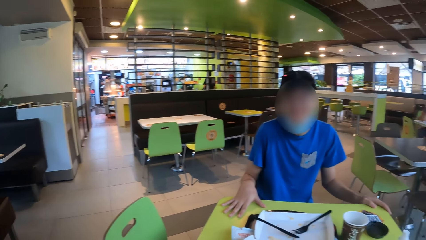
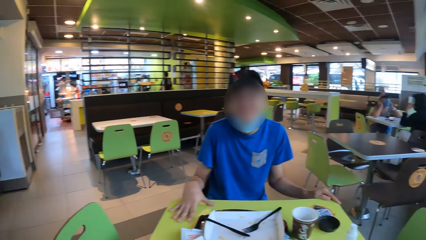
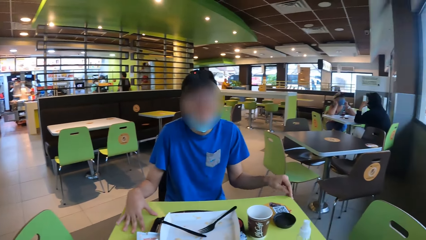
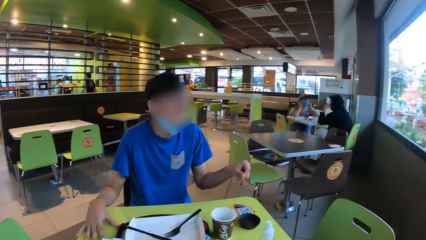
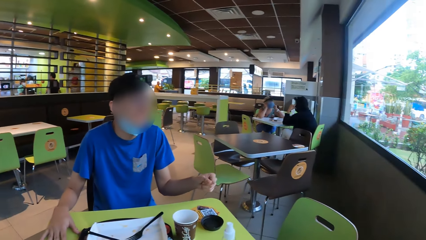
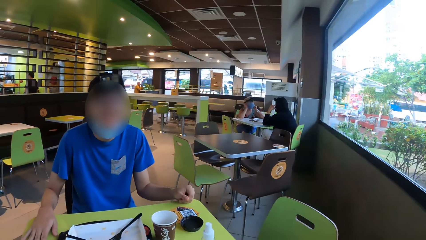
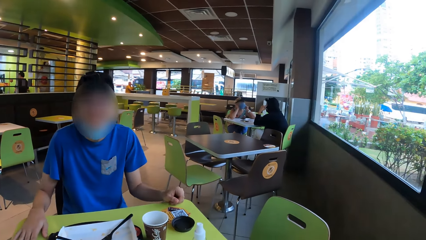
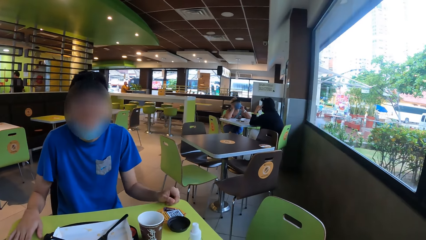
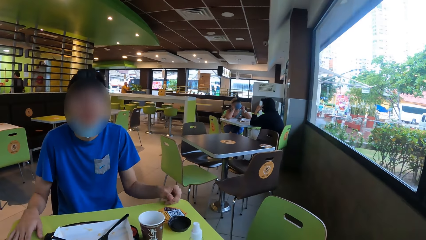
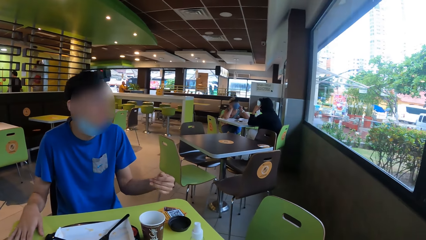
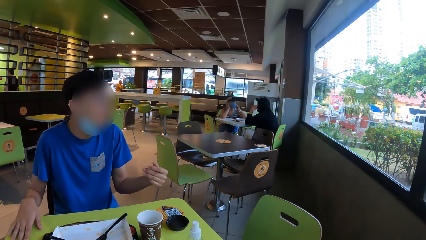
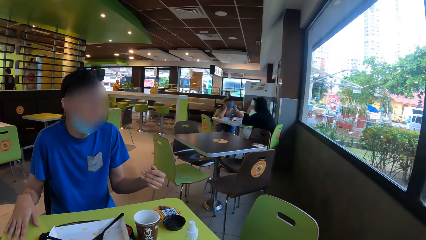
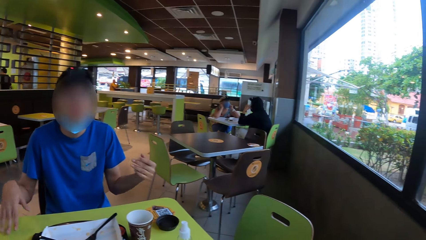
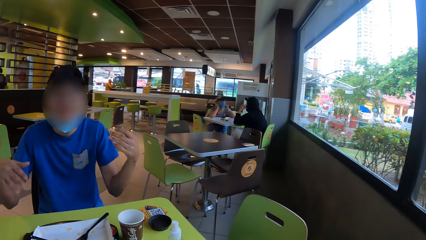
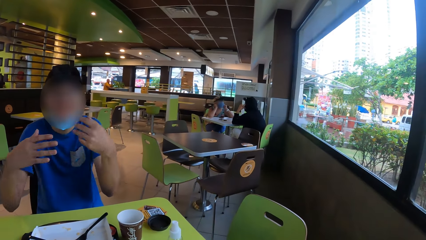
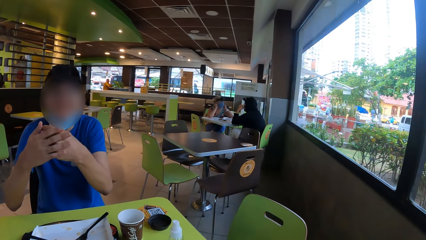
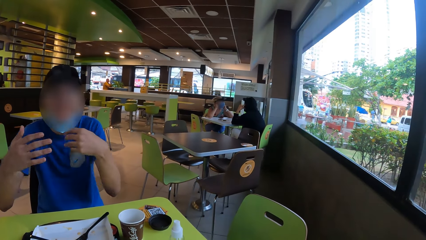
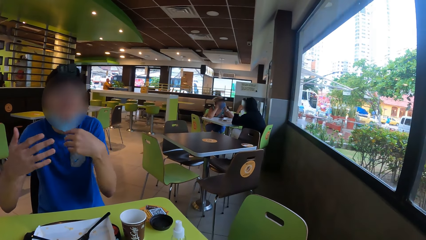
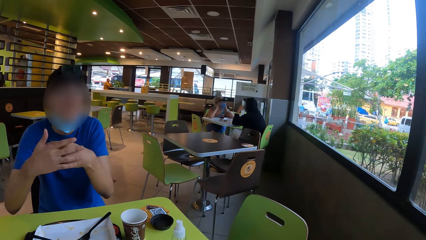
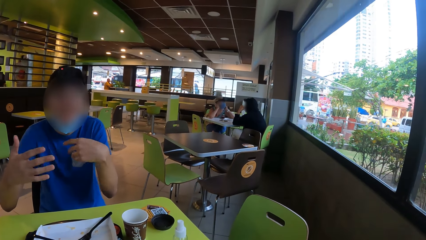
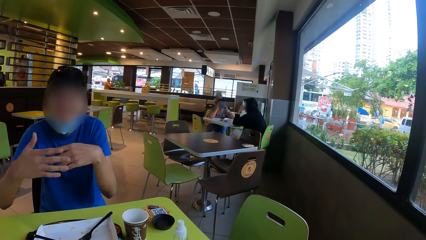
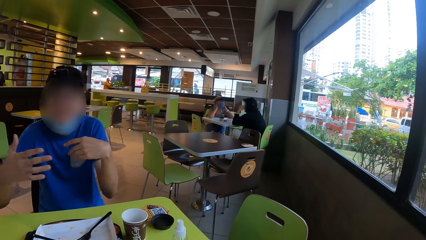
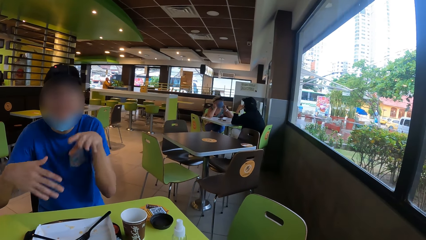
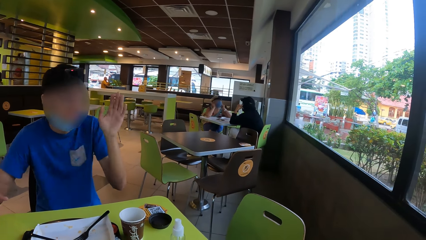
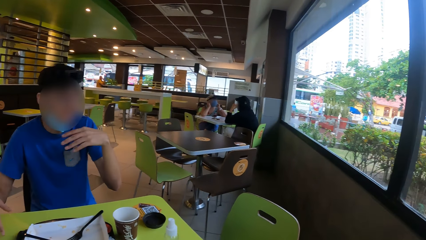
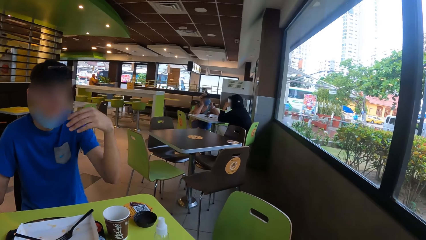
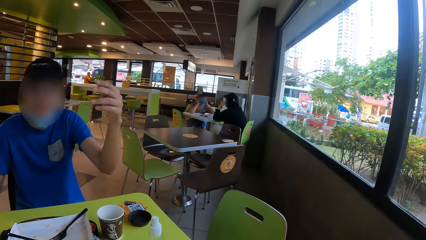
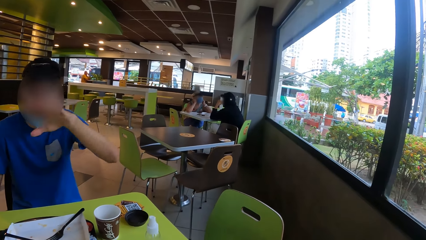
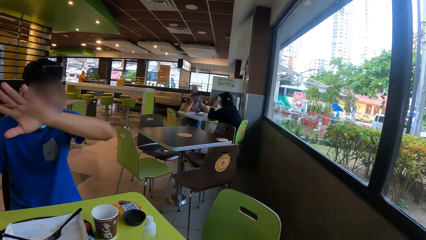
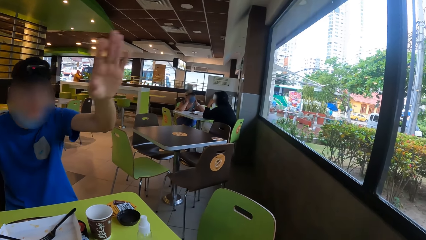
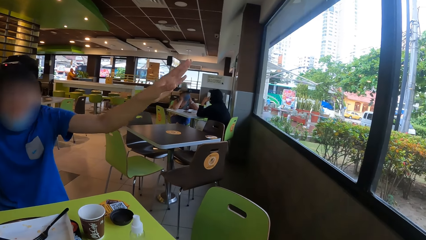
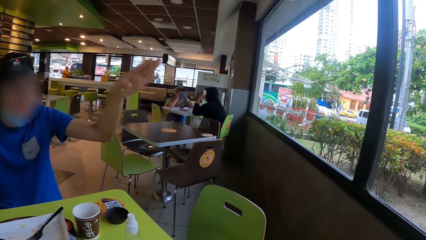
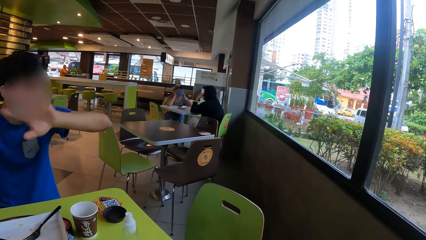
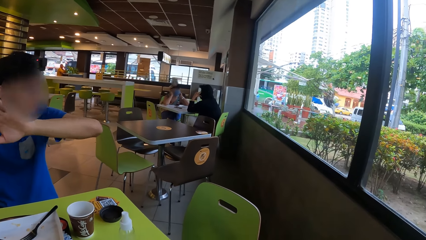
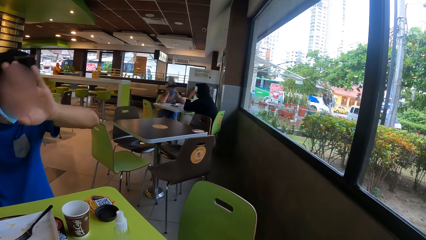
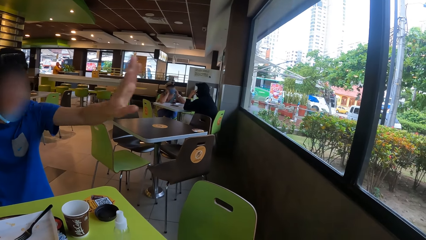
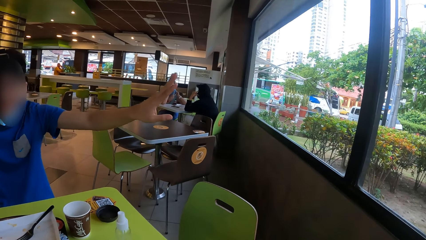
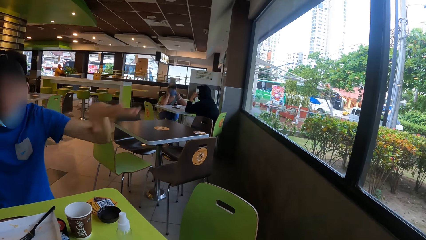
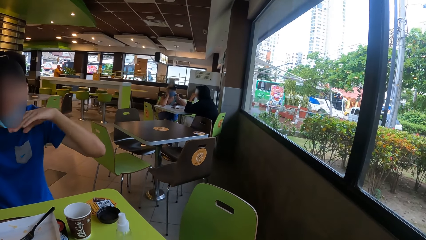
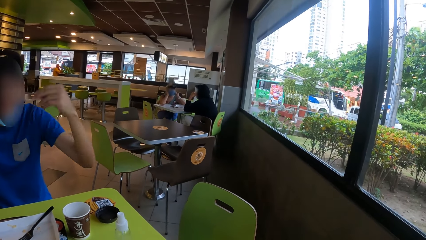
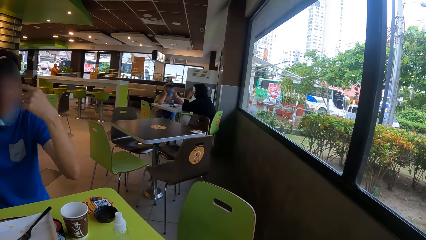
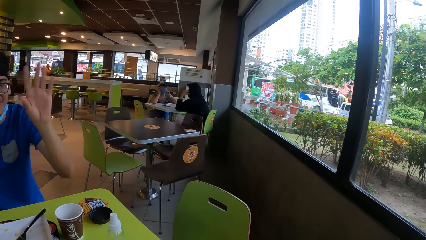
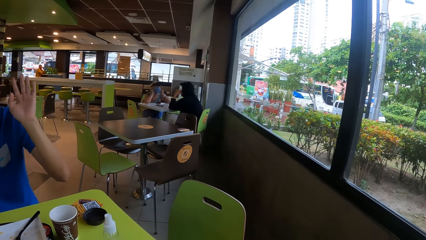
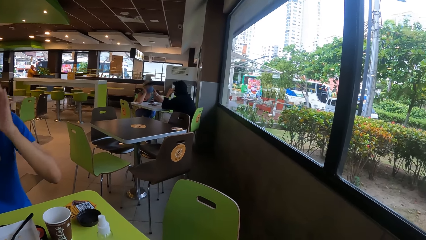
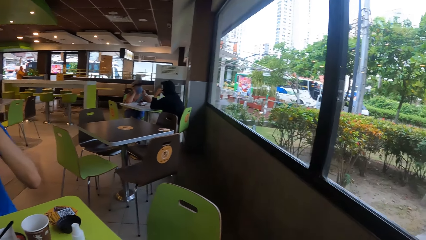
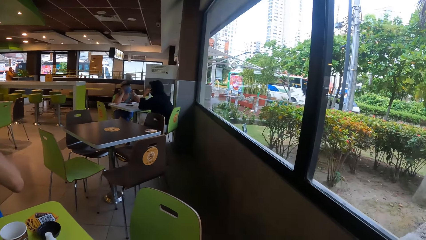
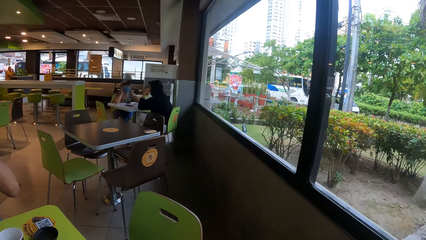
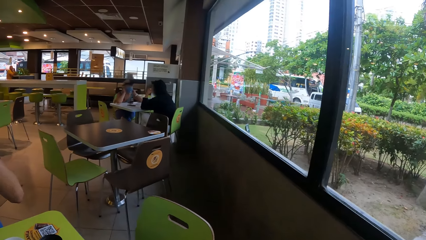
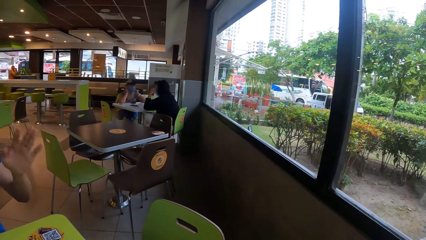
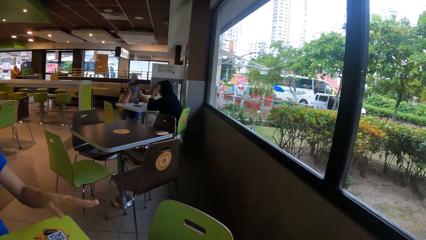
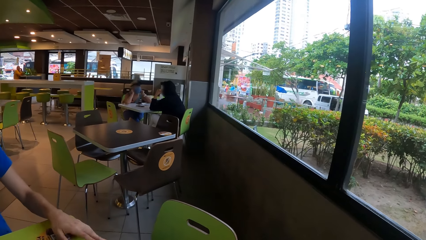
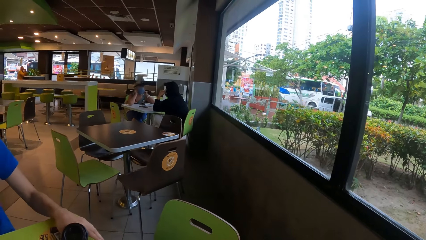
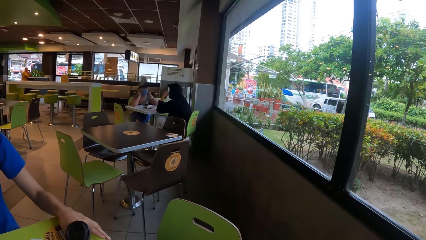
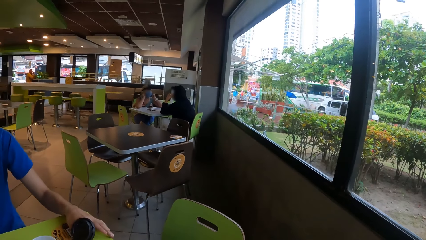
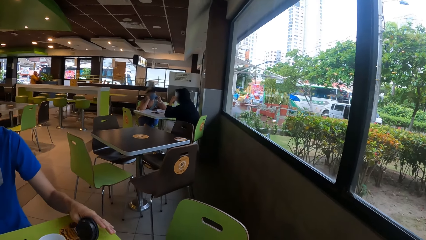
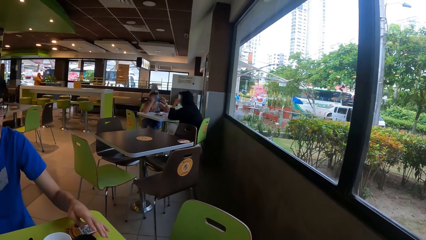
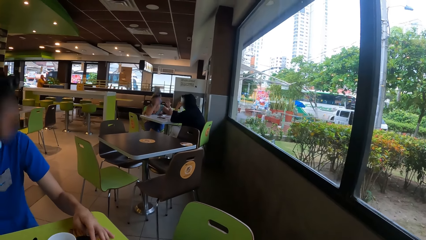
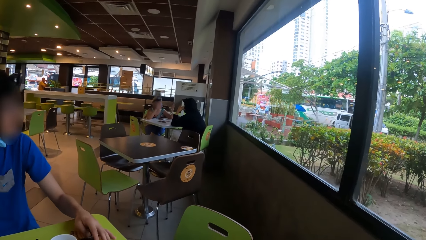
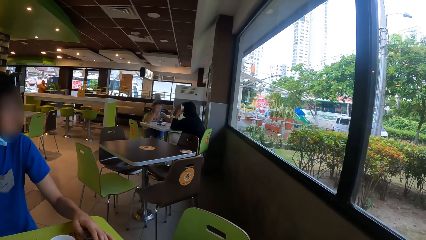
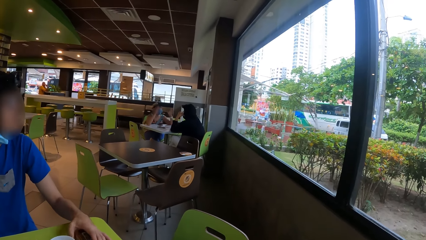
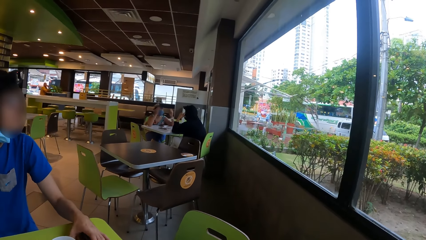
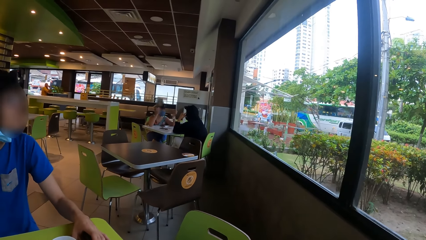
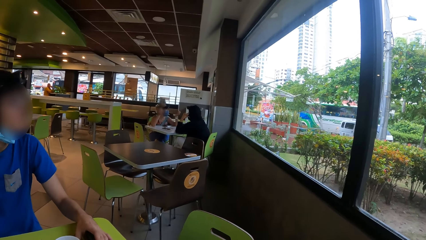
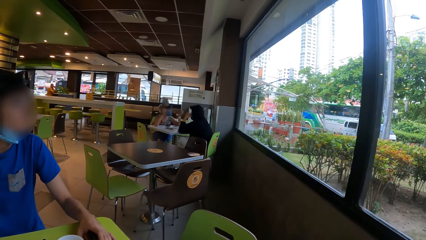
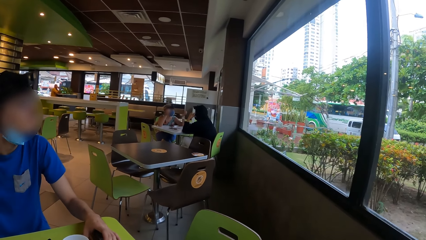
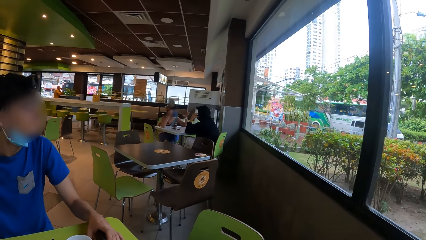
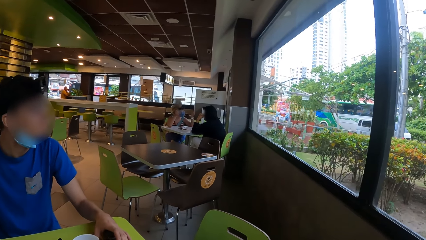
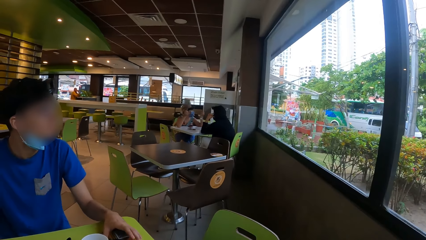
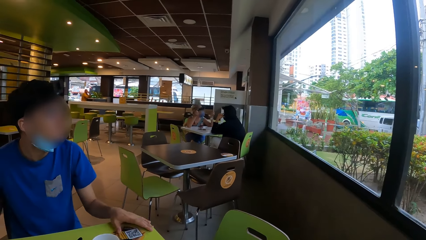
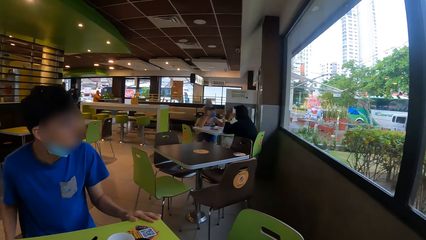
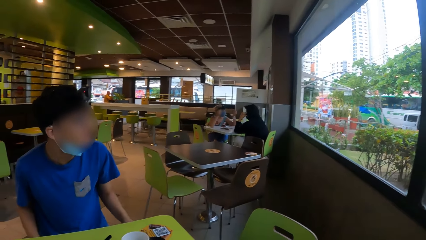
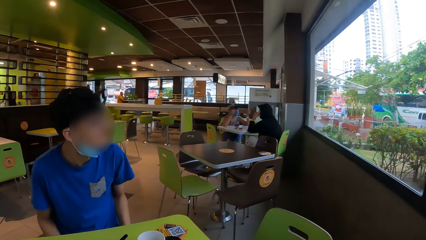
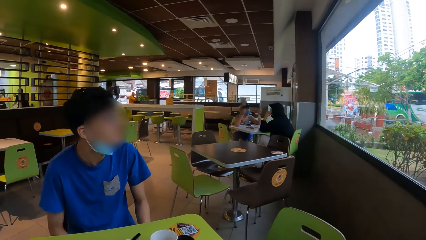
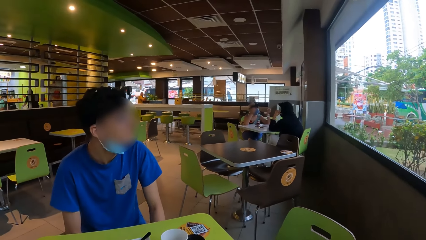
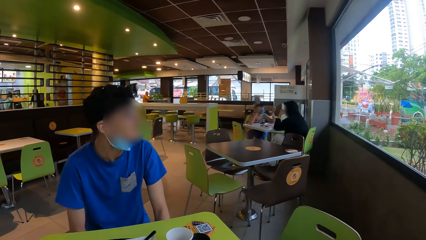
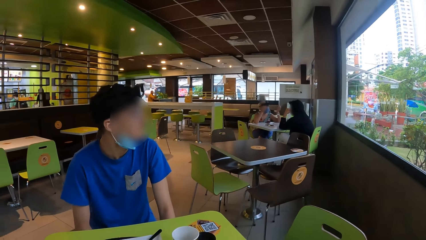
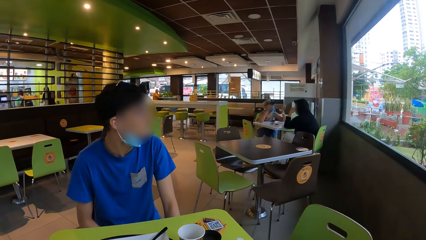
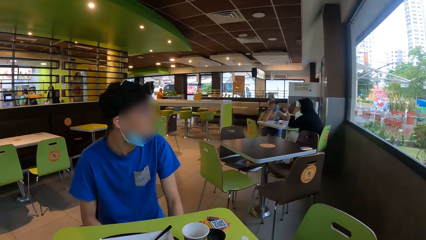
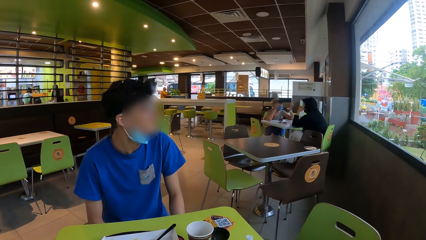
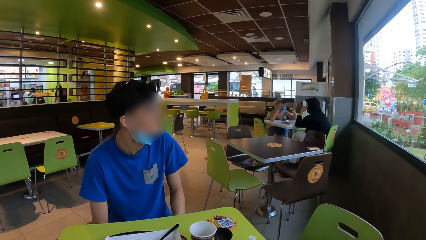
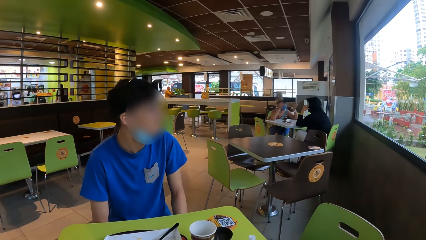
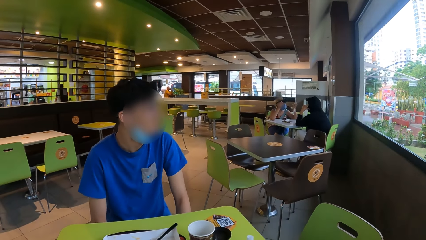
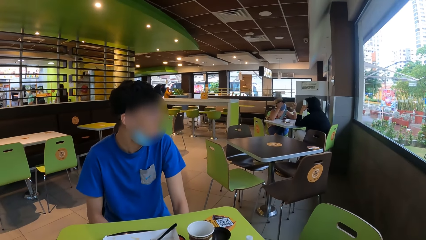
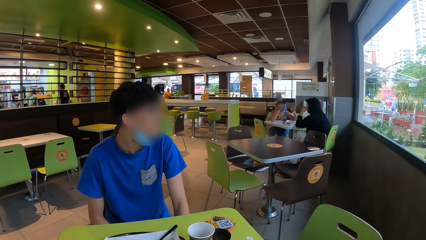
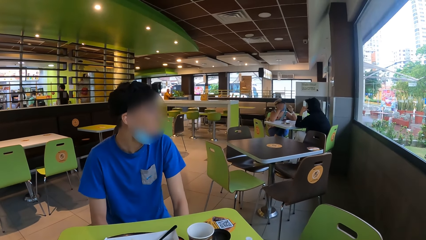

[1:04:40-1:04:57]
A man moves hands and uses hand gestures. The camera wearer interacts with the man. The man places a hand on the paper cup lid. The camera wearer interacts with the man again. The man looks outside the window. The camera wearer interacts with the man again.
